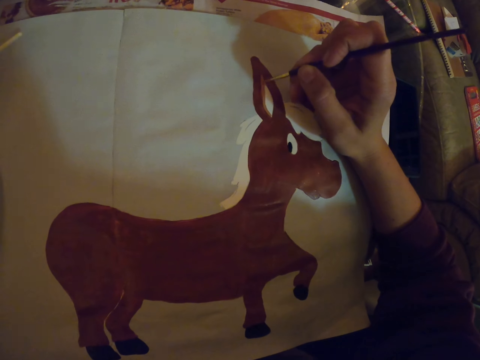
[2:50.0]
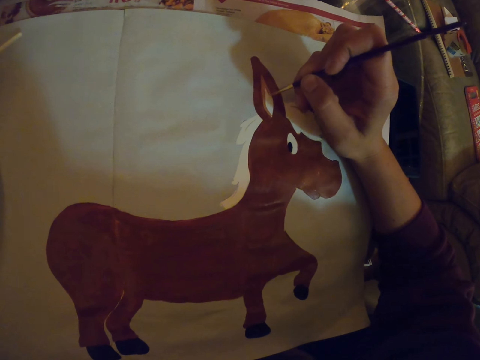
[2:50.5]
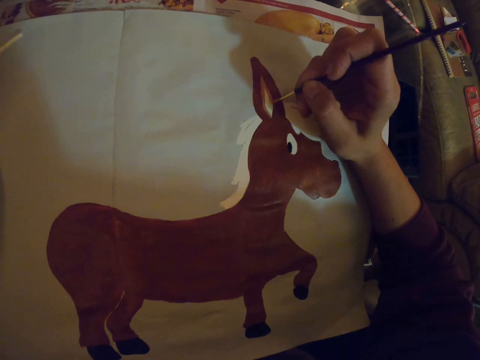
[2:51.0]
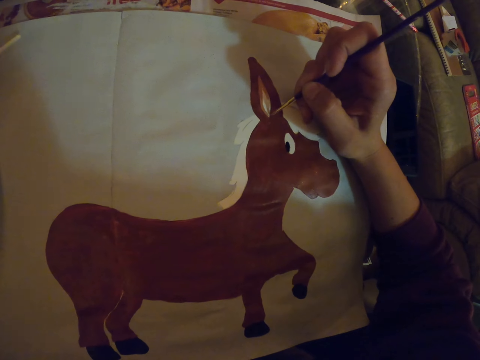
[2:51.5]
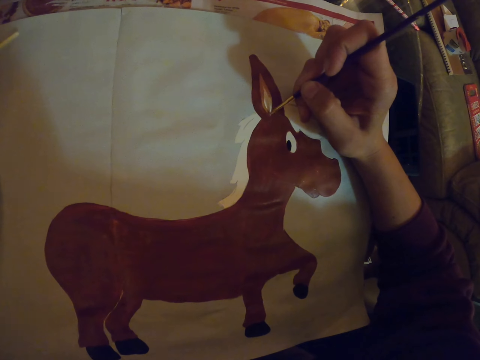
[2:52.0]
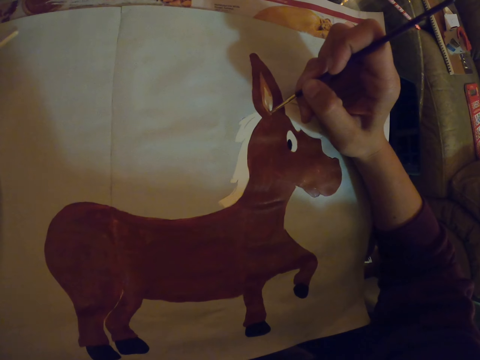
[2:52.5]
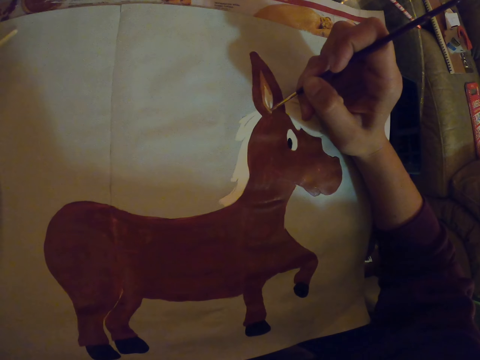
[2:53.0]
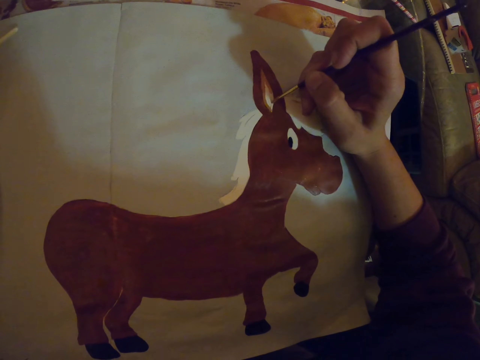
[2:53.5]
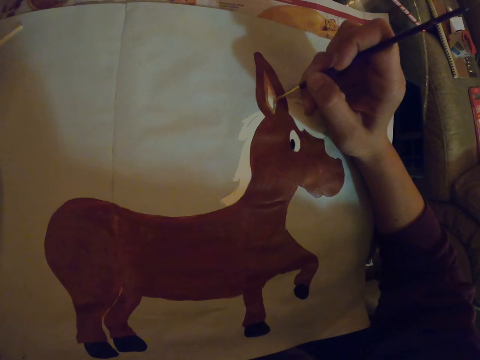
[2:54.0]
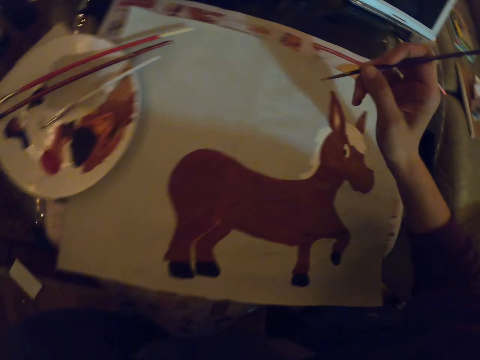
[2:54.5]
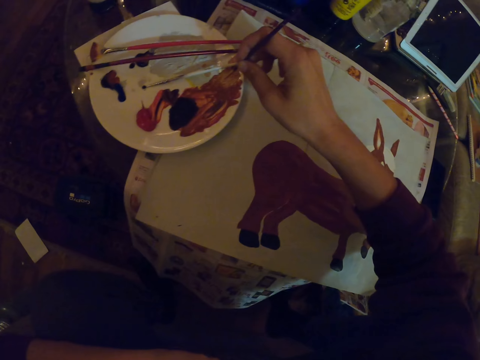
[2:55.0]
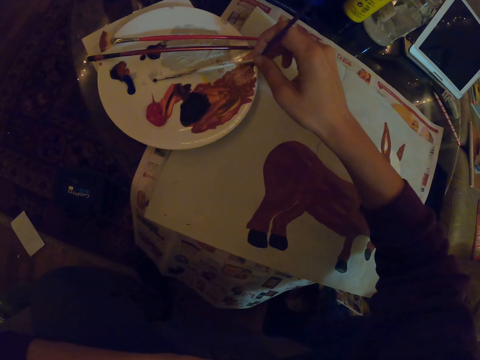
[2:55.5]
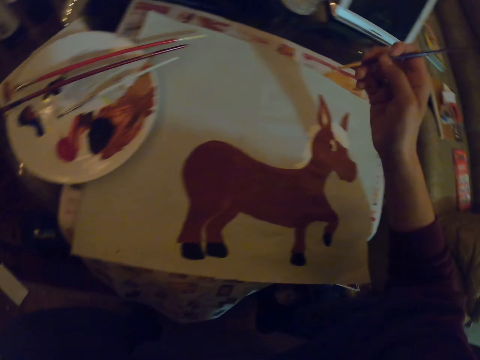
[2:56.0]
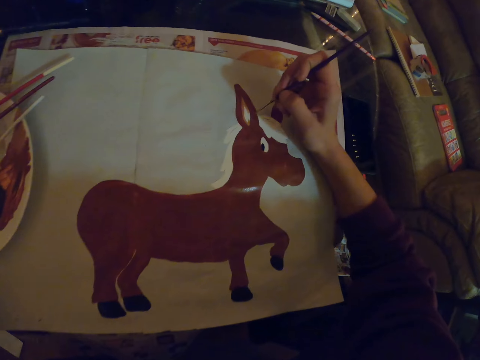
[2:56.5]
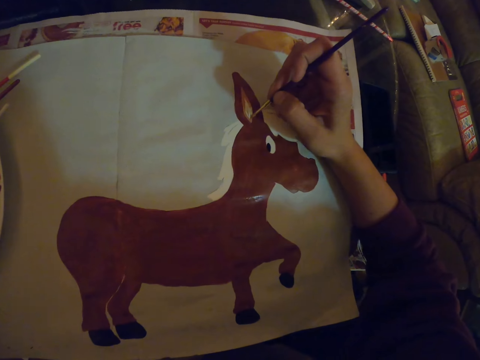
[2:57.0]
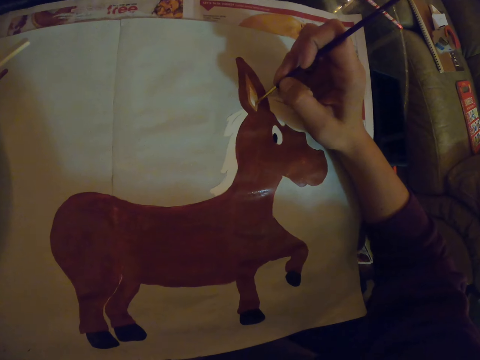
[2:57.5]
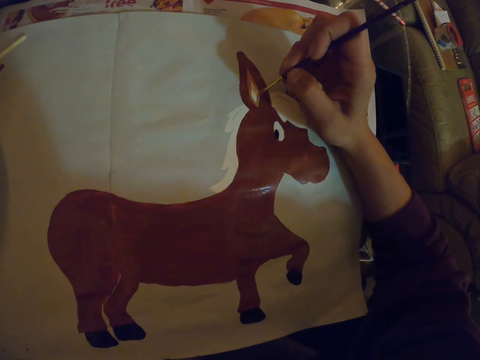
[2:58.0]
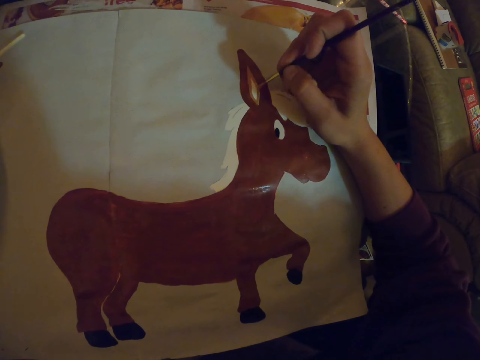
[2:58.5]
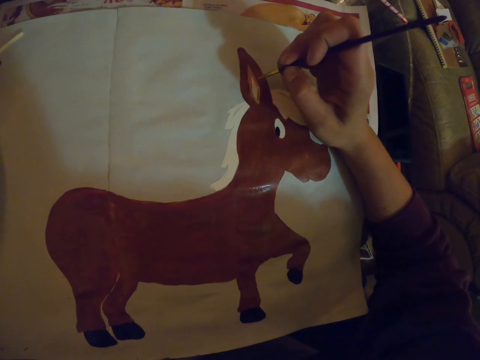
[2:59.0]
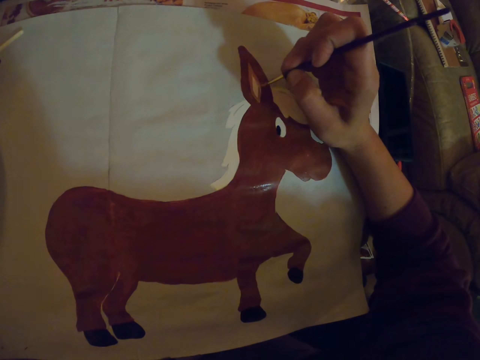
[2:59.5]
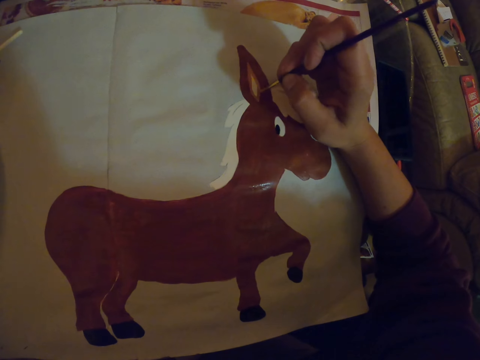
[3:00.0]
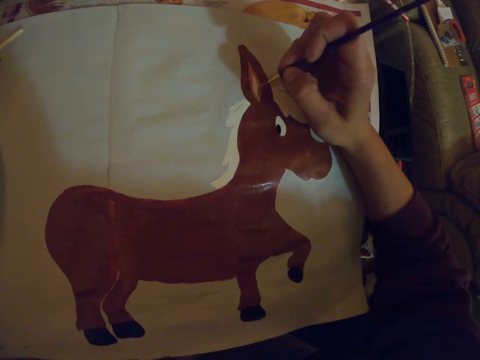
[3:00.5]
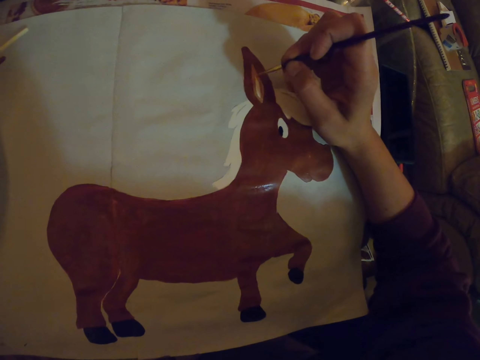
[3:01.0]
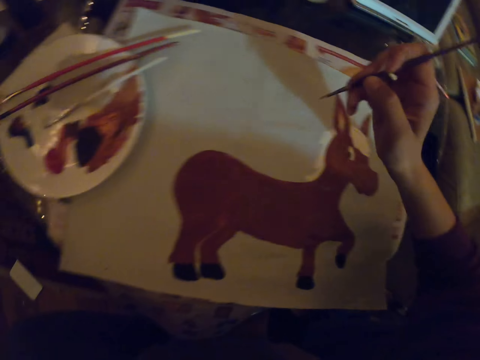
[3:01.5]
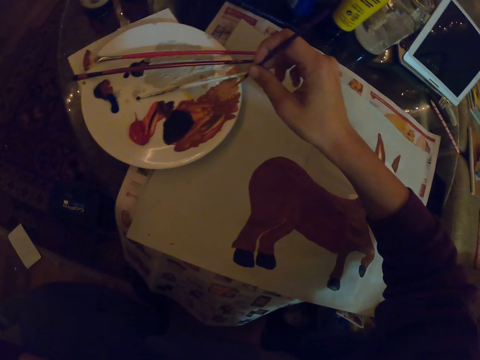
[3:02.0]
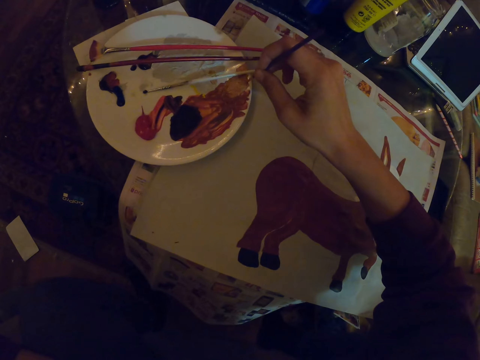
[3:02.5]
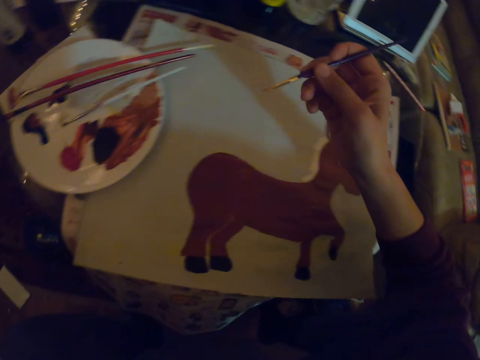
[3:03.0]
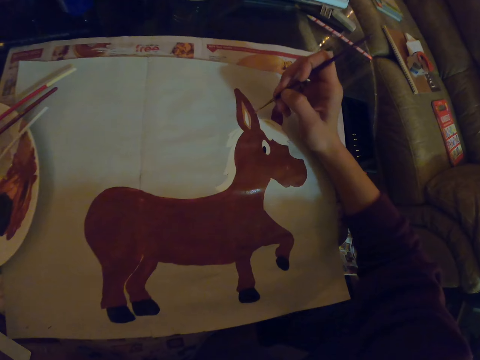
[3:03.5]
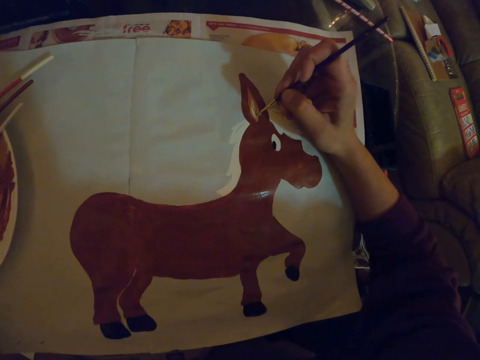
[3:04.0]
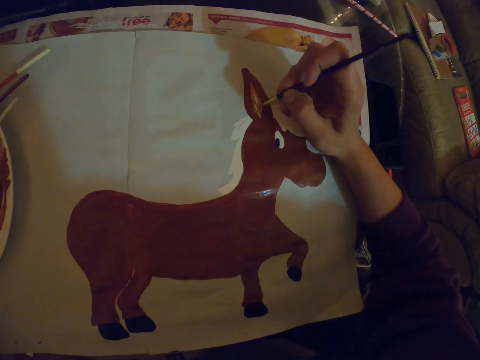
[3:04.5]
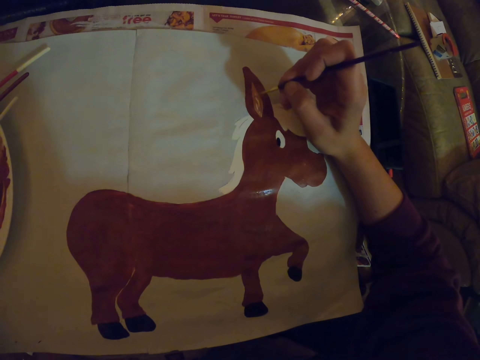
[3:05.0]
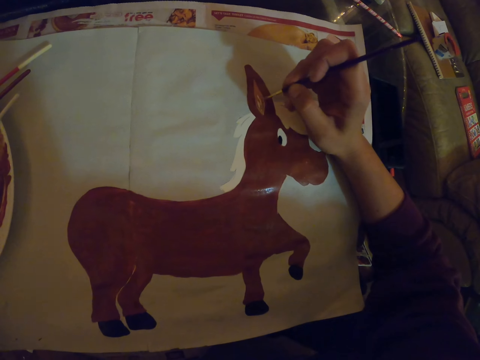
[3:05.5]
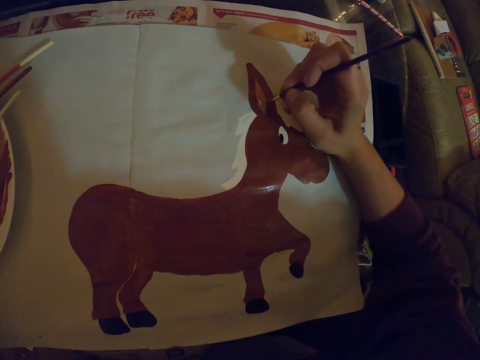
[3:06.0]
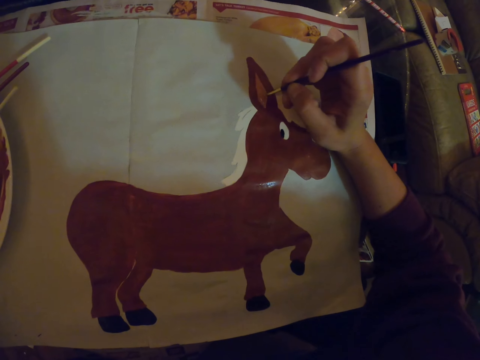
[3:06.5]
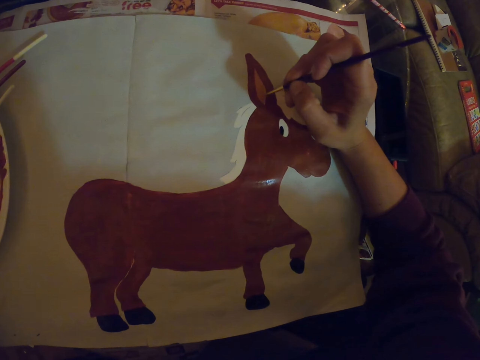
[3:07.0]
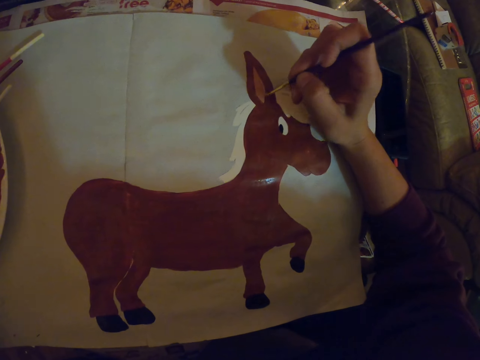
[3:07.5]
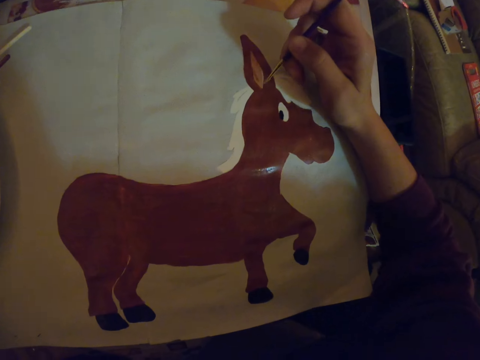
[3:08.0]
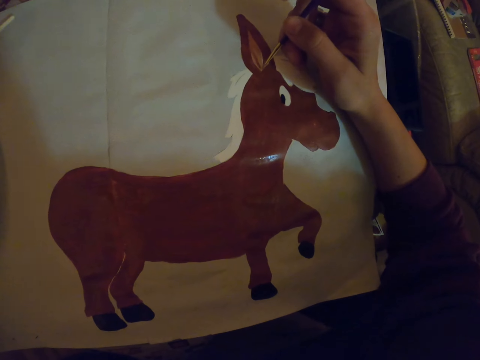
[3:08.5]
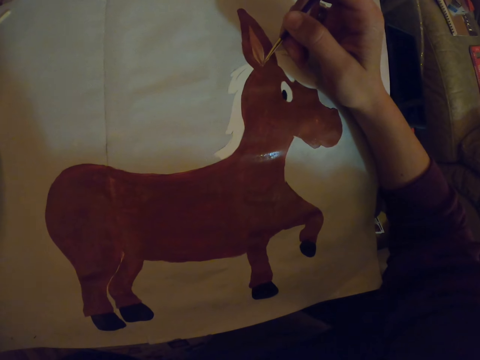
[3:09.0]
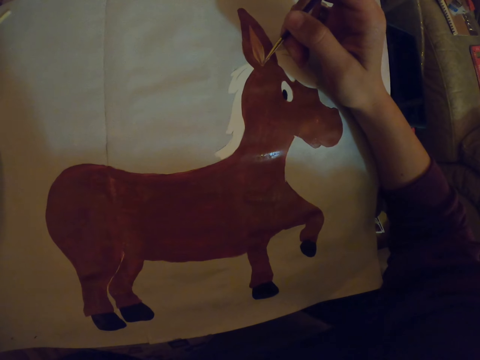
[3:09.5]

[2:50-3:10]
The camera wearer takes a paint from a bowl. They paint on a paper with a painting brush. They take the paint brush in the plate. They take a paint from the bowl. They paint on the paper with the painting brush.

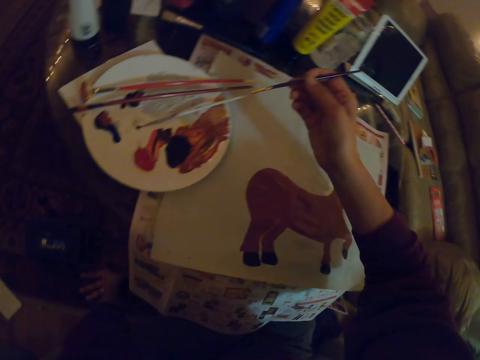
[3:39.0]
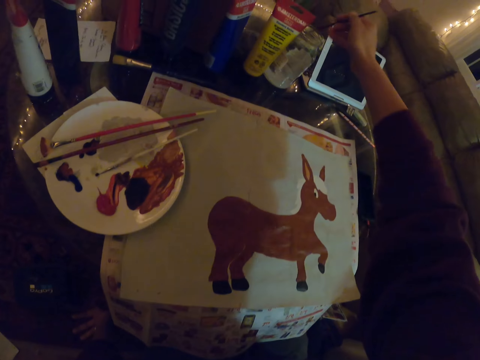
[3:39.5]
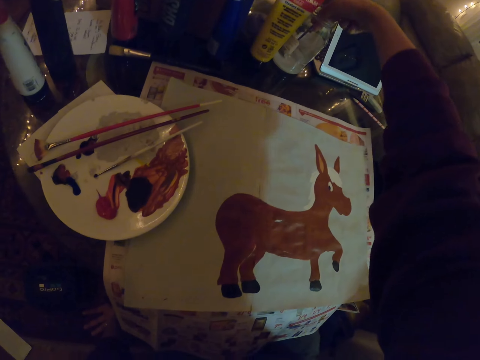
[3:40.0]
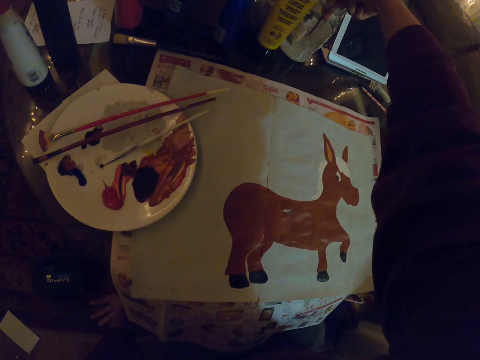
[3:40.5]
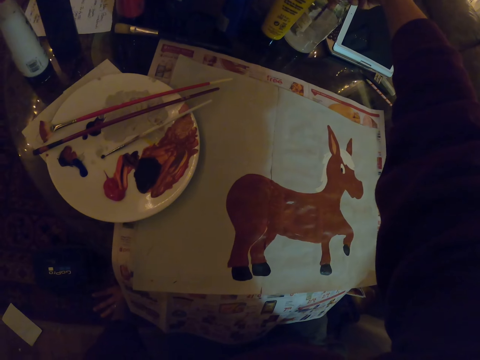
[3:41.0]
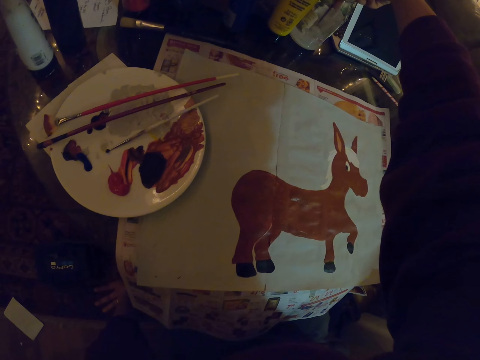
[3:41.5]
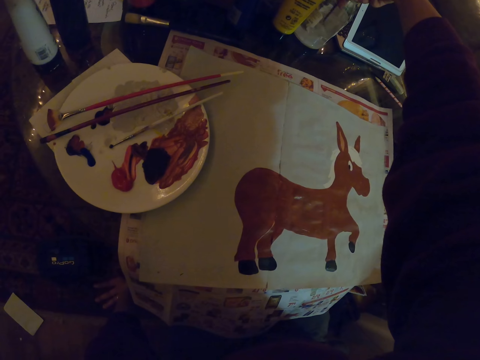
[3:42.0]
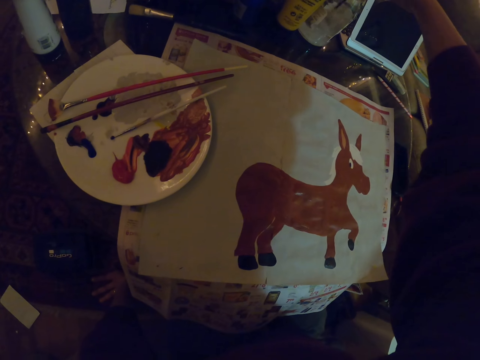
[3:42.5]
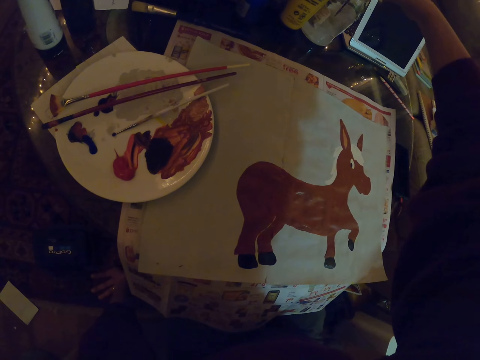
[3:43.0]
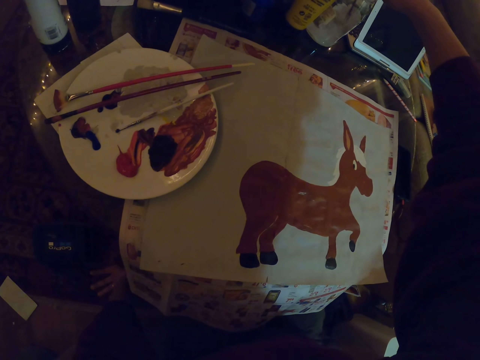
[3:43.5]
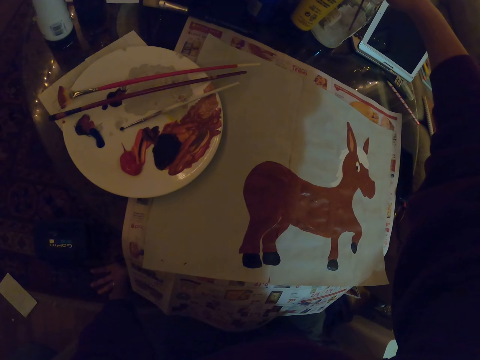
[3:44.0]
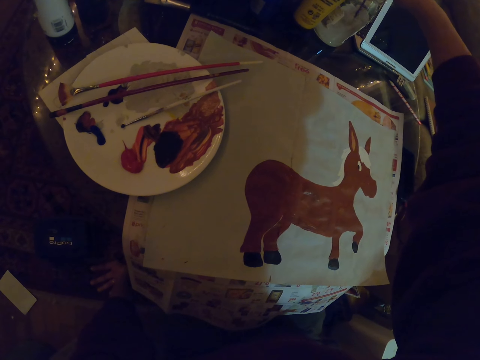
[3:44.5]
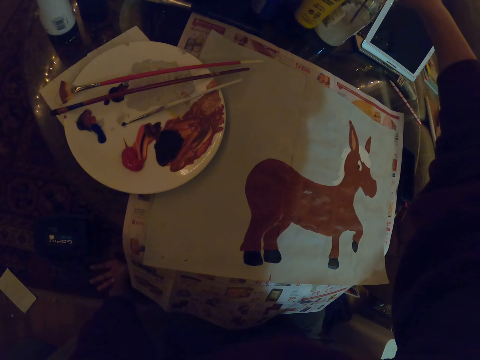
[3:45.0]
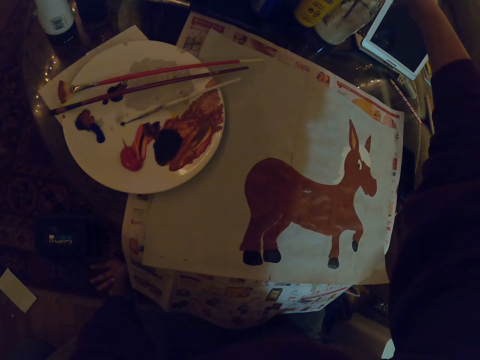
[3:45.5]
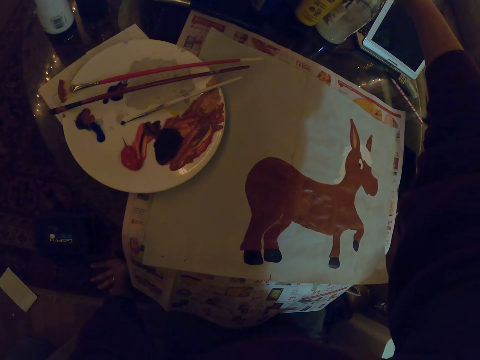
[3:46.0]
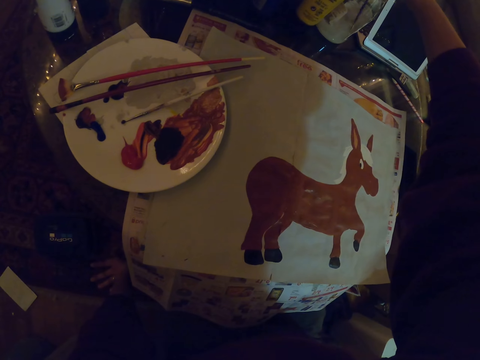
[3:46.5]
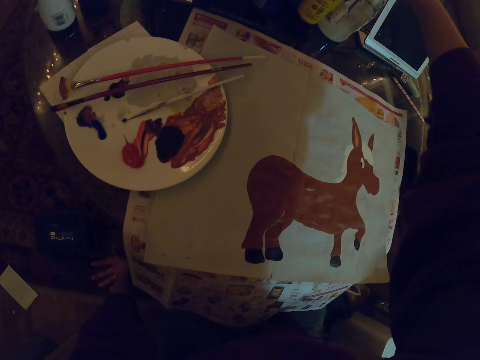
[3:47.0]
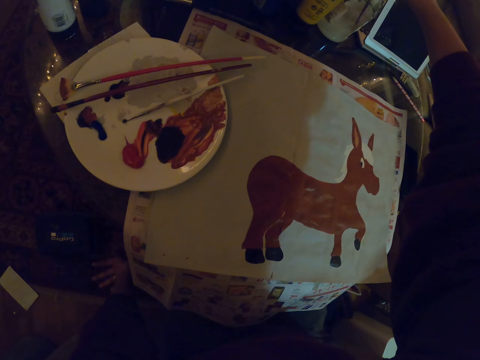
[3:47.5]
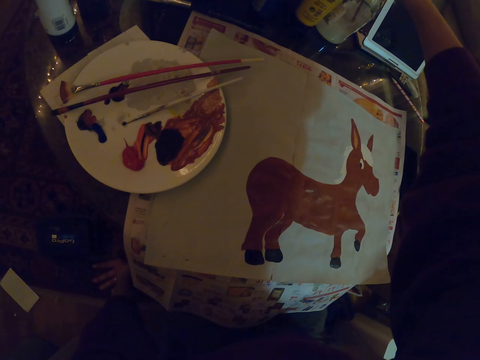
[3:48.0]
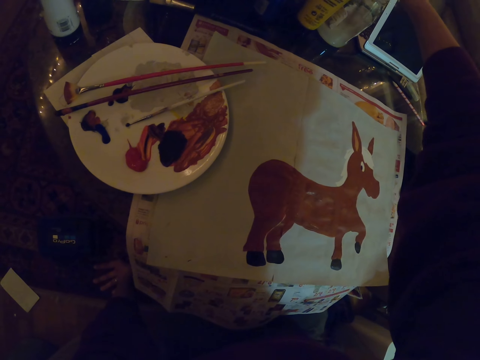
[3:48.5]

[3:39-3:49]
The camera wearer dips the paint brush in the water jar.
